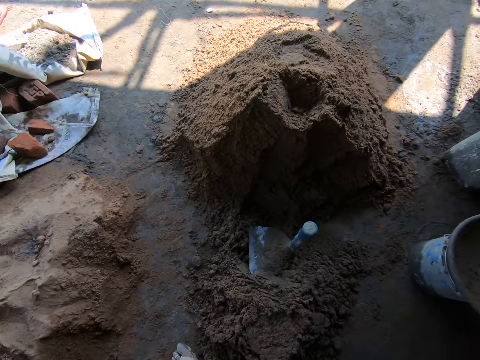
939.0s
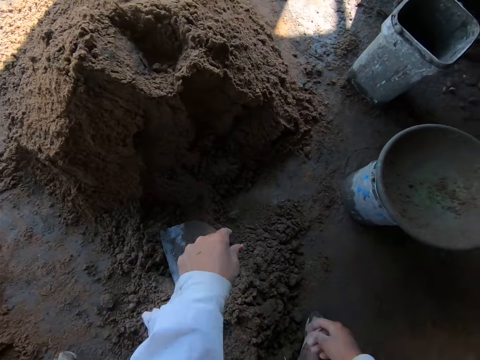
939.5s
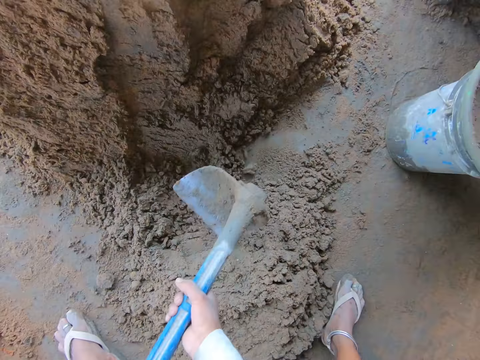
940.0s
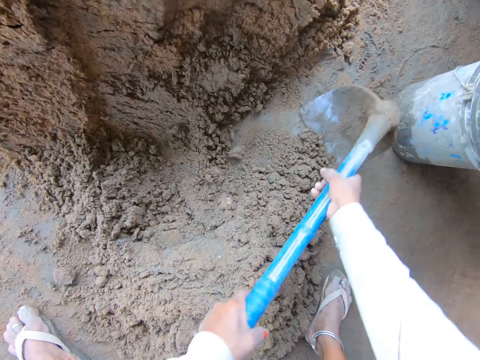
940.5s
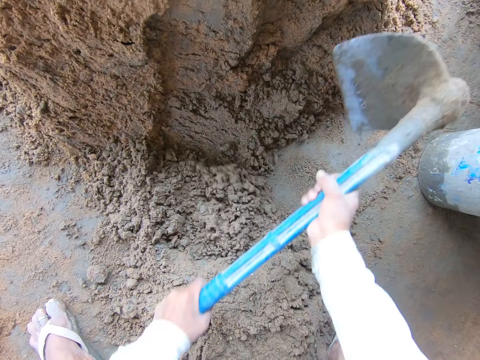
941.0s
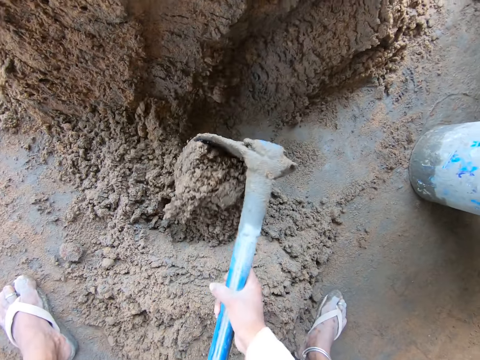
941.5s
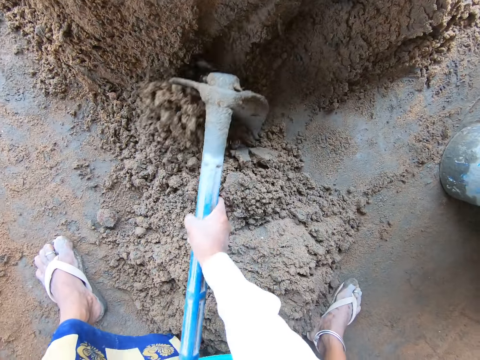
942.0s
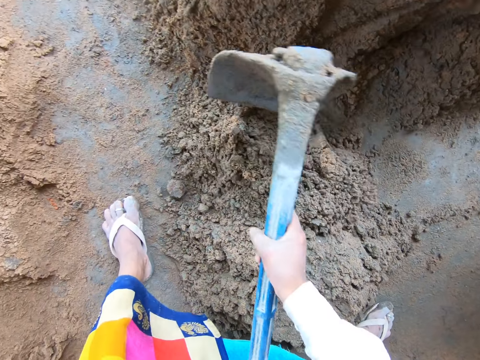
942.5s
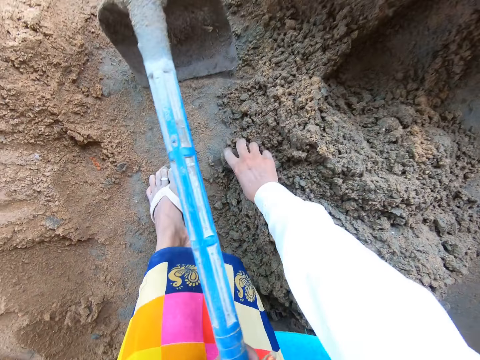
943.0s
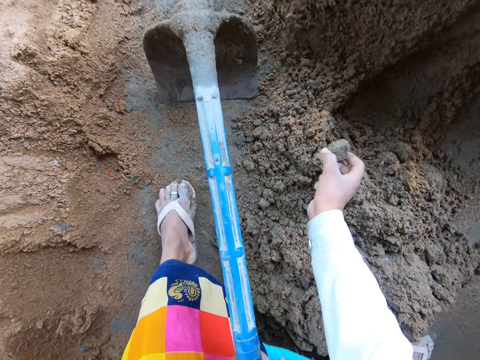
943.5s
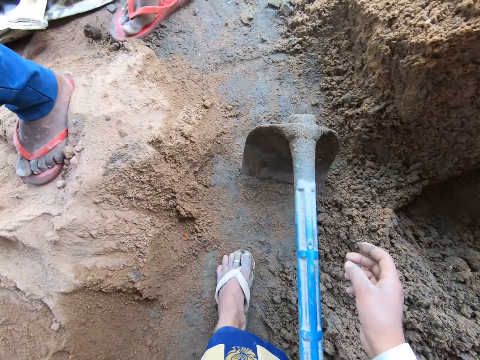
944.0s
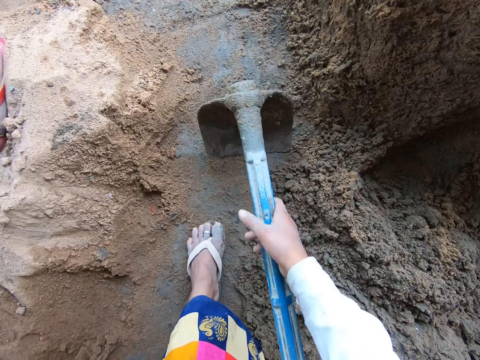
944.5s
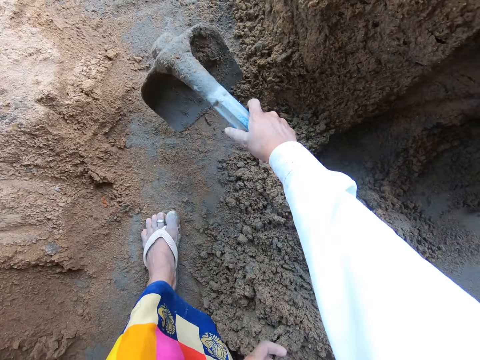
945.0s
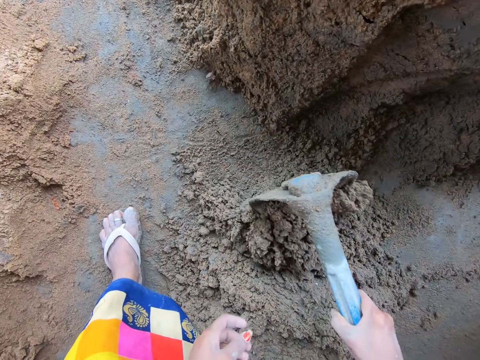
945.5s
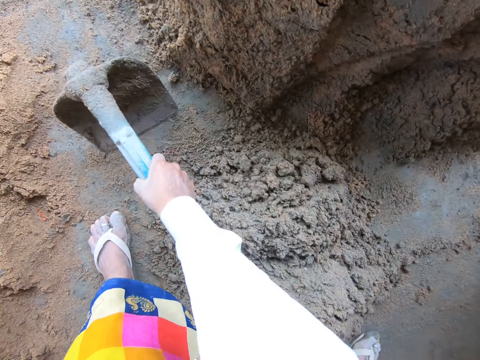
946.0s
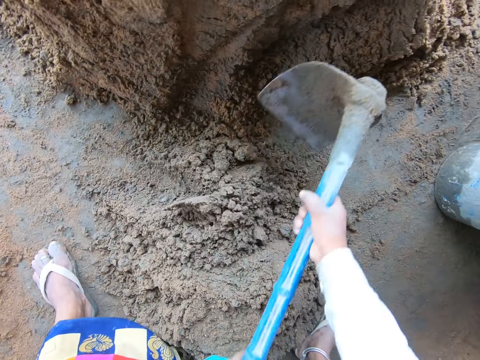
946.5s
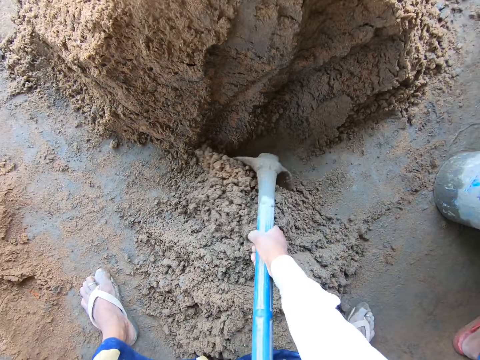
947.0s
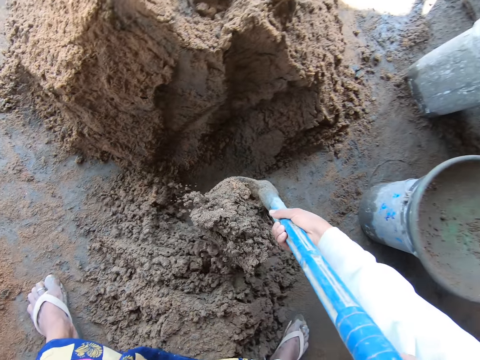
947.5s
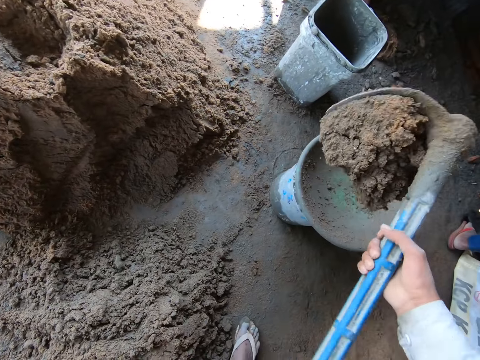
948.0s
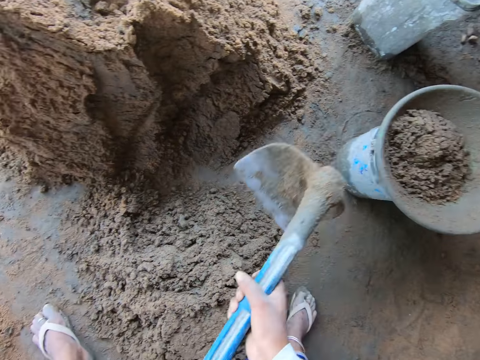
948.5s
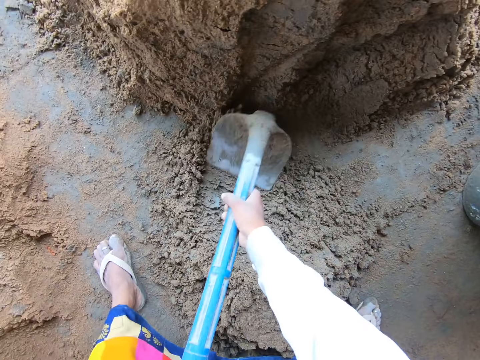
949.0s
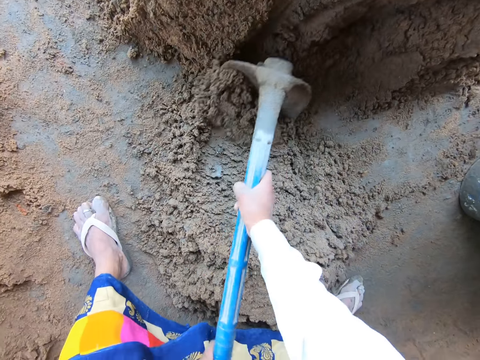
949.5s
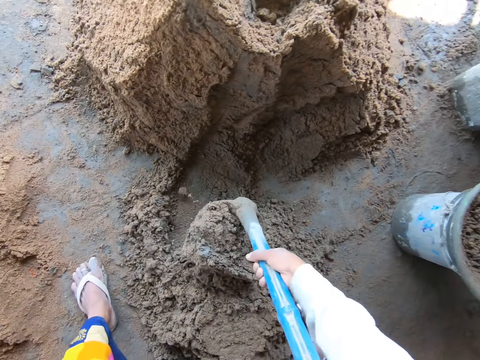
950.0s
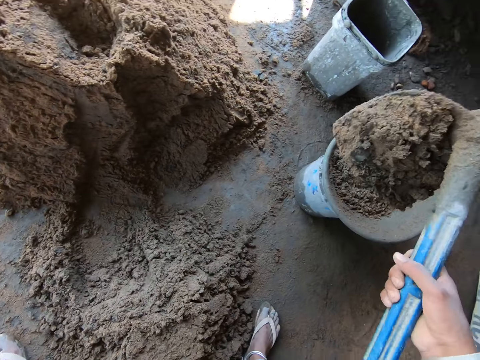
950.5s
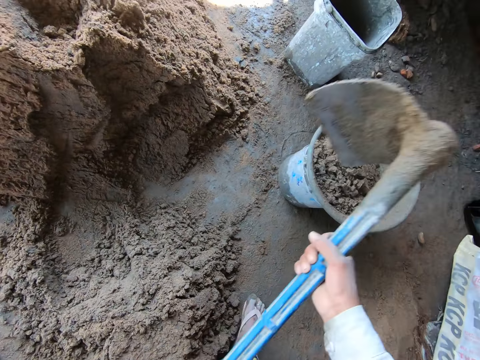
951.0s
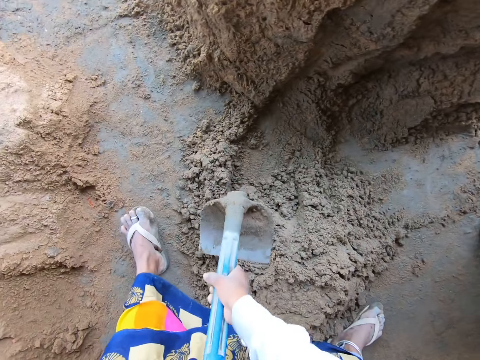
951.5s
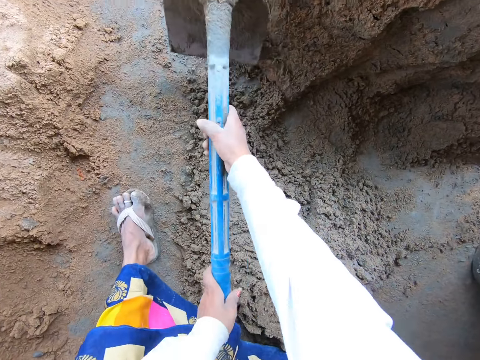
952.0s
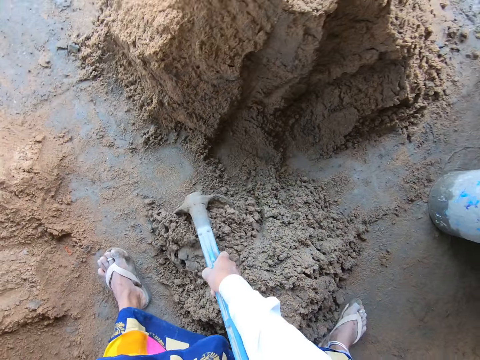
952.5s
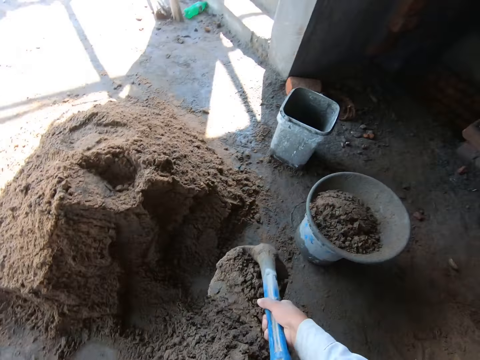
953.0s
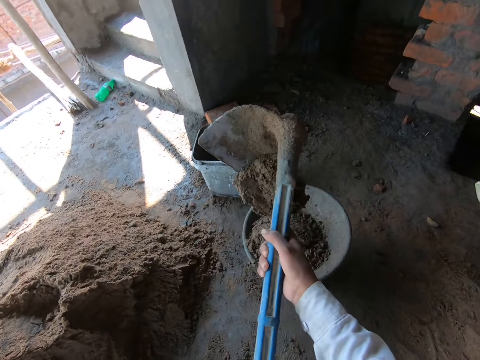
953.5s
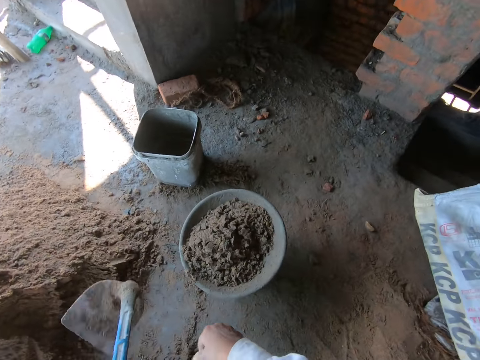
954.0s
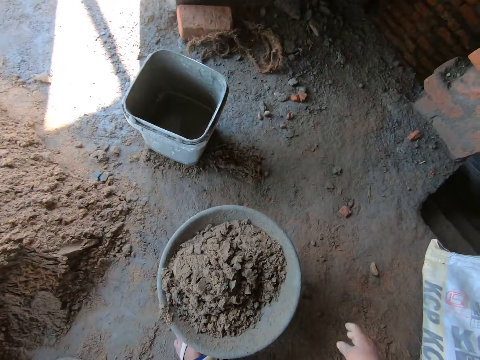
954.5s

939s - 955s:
The camera wearer picks up the hoe from the ground with her hands. She mixes the sand on the ground with the hoe in her hands. She picks a stone from the sand with her right hand. She throws the stone on the ground with her right hand. She mixes the sand on the ground with the hoe in her hands. She packs sand from the ground with the hoe in her hands. She pours the sand into the bowl with the hoe in her hands. A man converses with the camera wearer. The camera wearer packs sand from the ground with the hoe in her hands. She pours the sand into the bowl with the hoe in her hands. She packs sand from the ground with the hoe in her hands. She pours the sand into the bowl with the hoe in her hands.

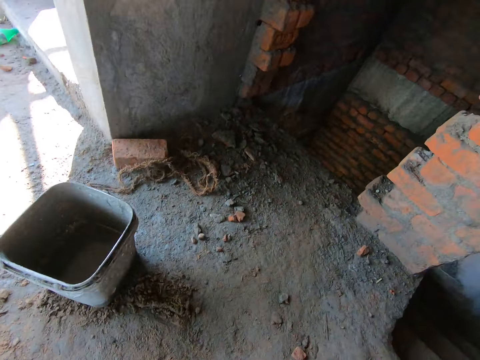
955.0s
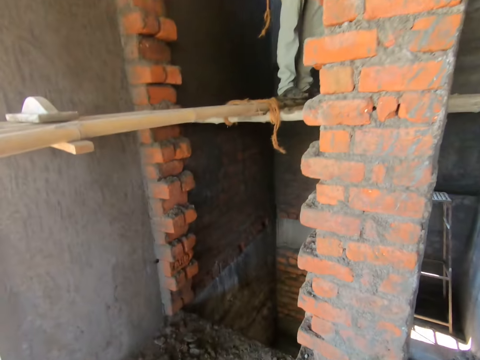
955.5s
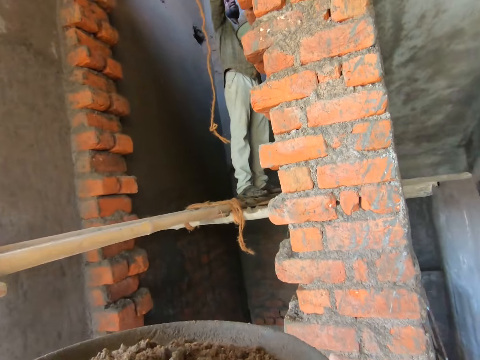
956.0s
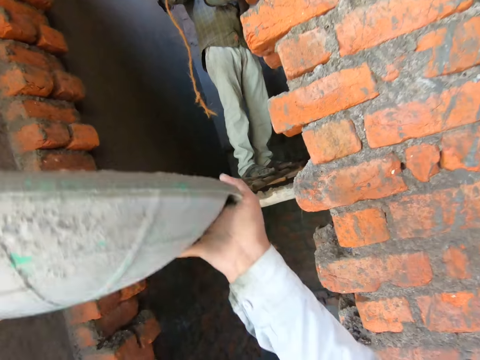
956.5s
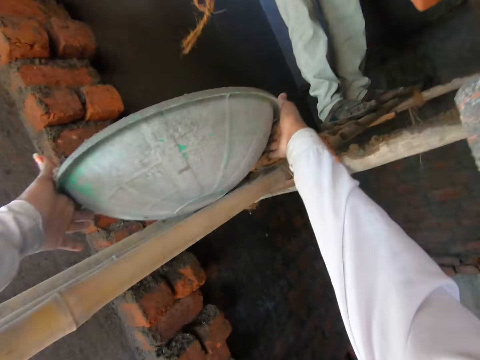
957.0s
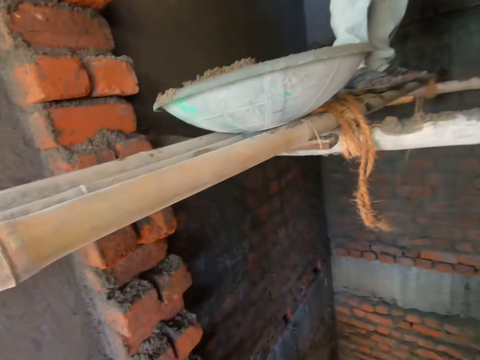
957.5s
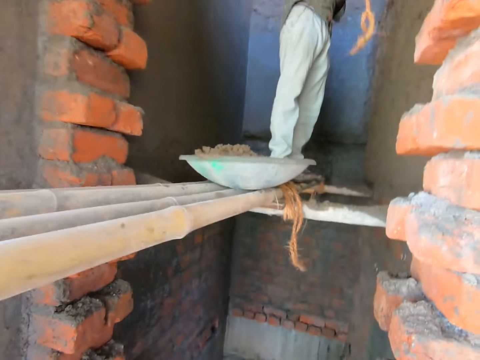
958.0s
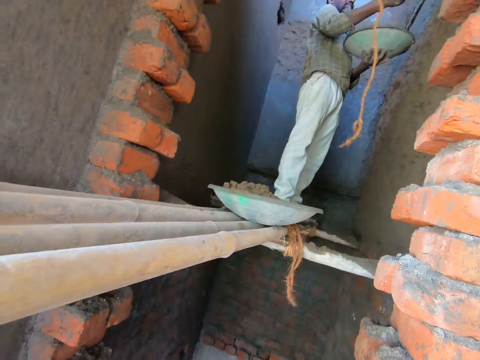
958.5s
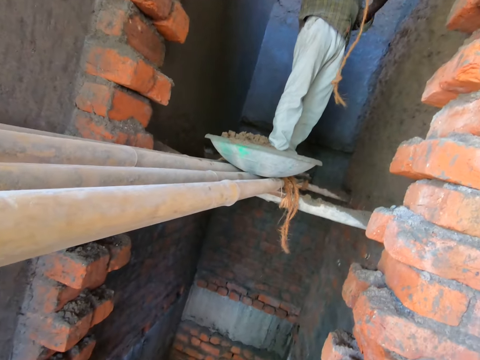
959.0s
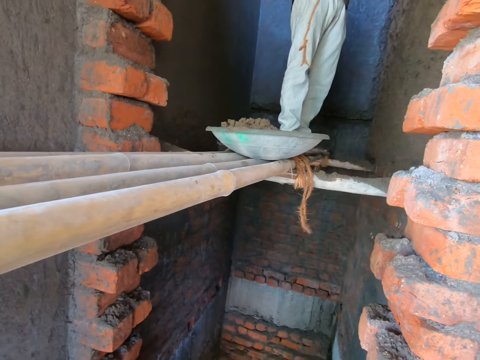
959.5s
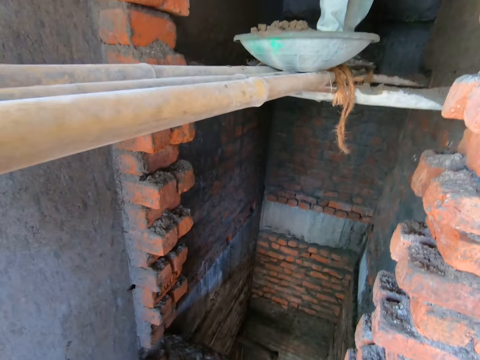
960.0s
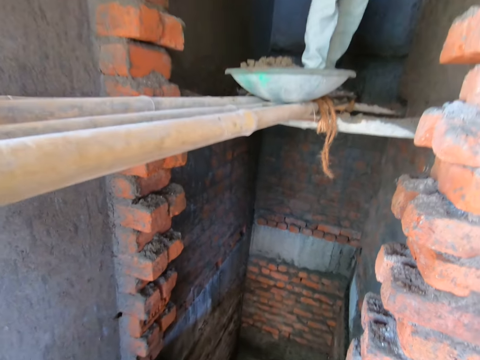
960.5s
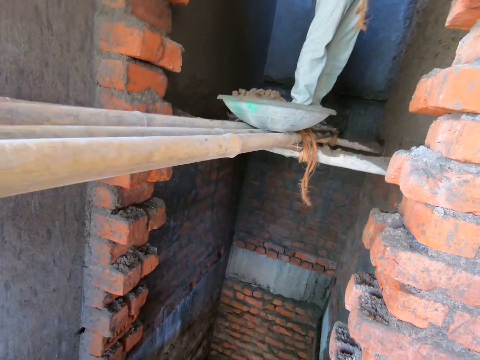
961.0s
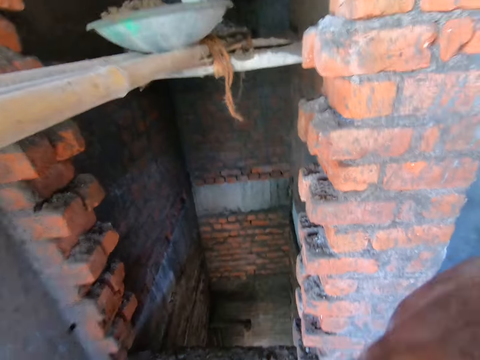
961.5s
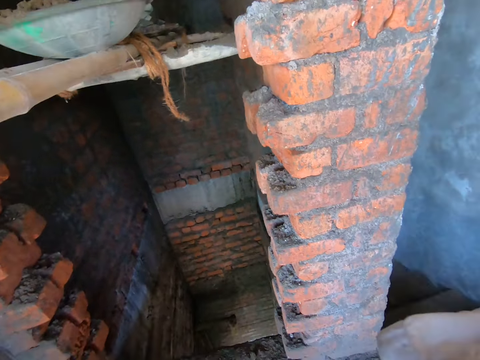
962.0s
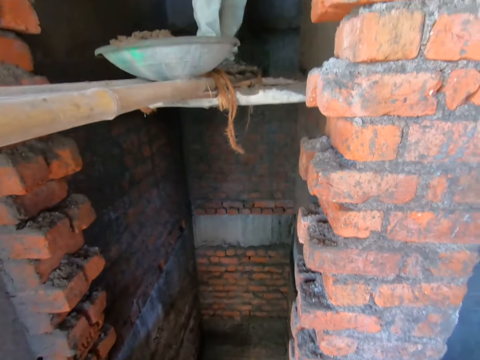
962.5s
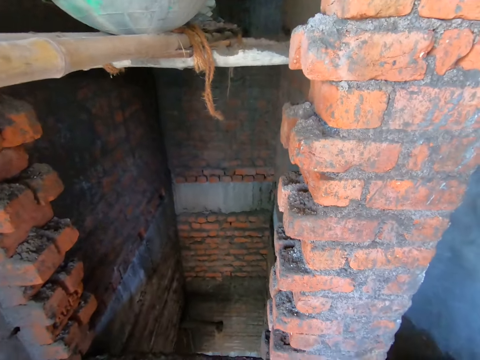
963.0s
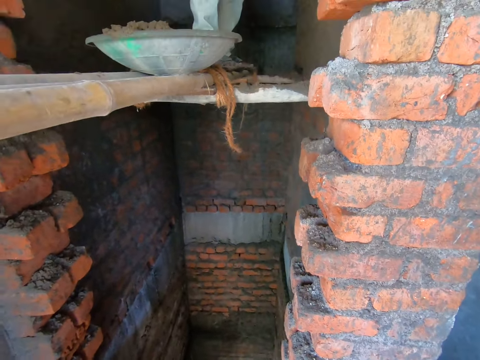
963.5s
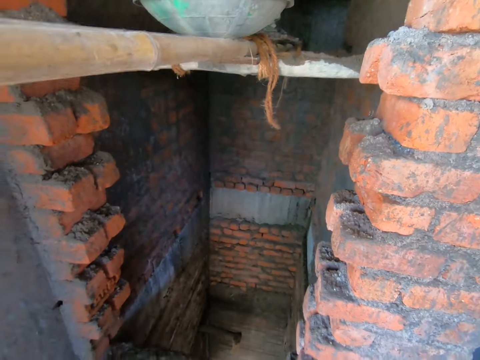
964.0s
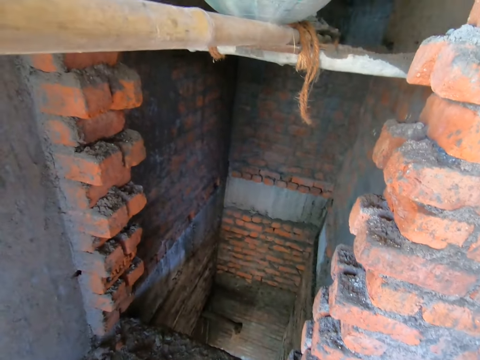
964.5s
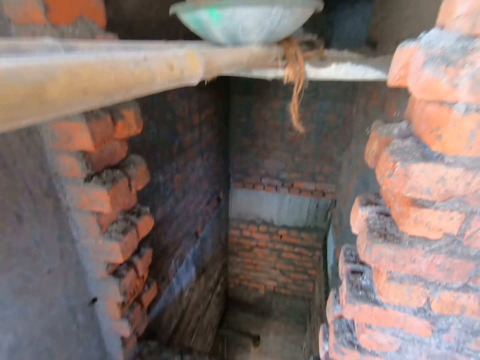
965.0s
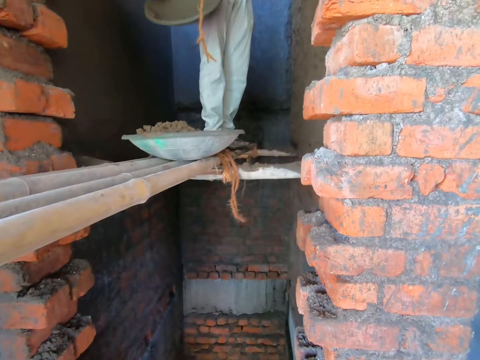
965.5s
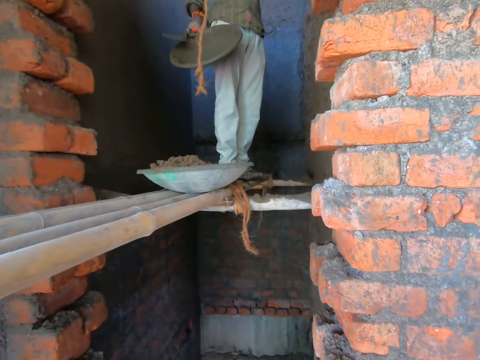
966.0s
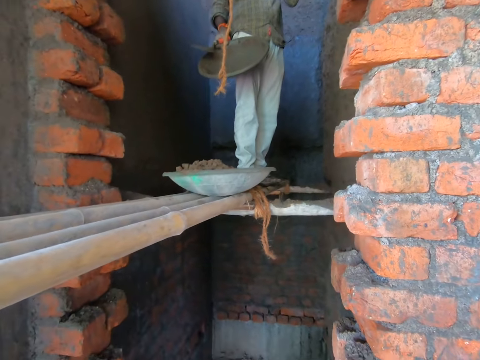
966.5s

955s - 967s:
The camera wearer picks up the bowl or mixed concrete from the bucket with both hands. A man spreads cement on a wall with a trowel in his right hand. The camera wearer lifts the mixed concrete. They drop the bowl on the scaffolding with both hands. They stand at the construction.
